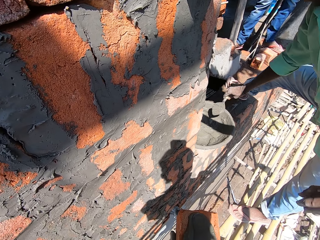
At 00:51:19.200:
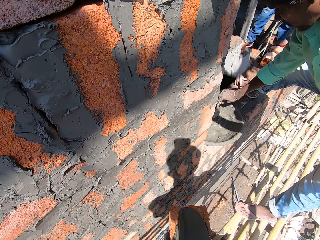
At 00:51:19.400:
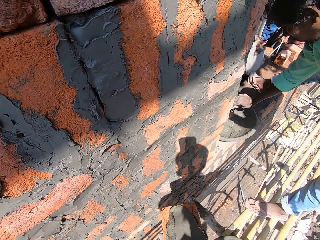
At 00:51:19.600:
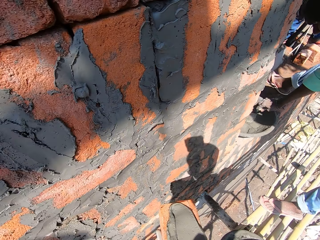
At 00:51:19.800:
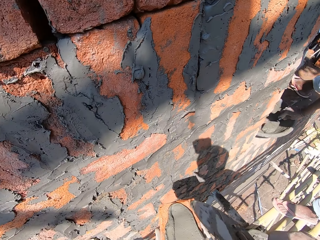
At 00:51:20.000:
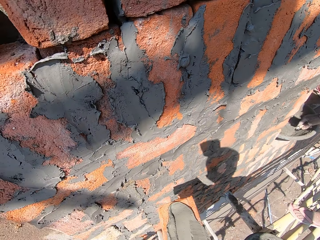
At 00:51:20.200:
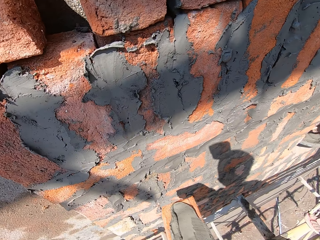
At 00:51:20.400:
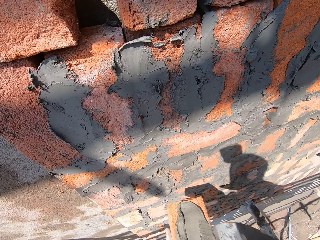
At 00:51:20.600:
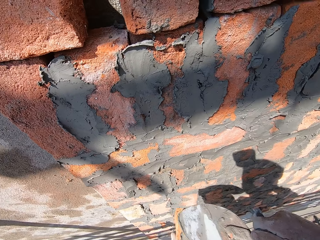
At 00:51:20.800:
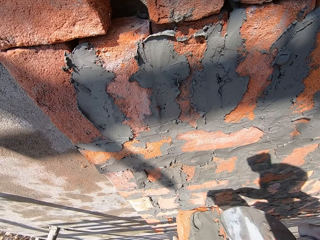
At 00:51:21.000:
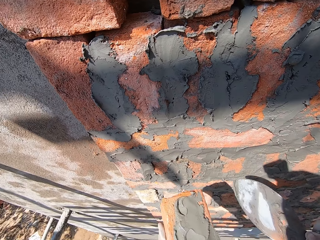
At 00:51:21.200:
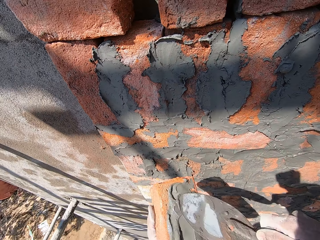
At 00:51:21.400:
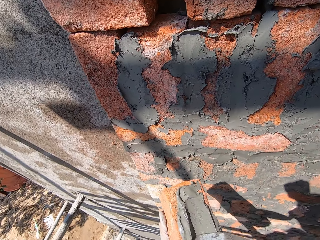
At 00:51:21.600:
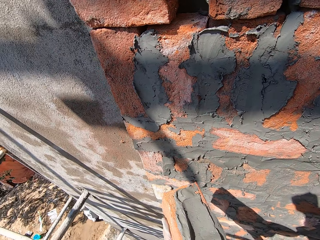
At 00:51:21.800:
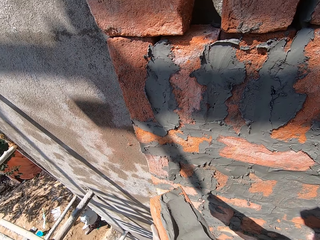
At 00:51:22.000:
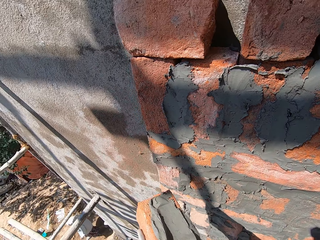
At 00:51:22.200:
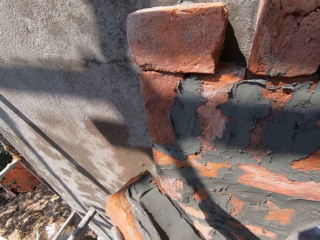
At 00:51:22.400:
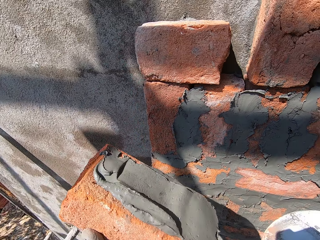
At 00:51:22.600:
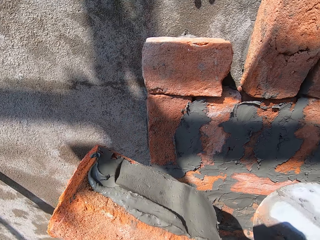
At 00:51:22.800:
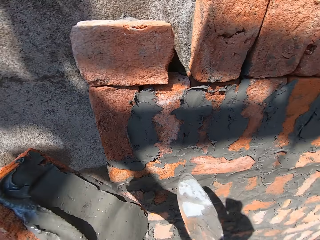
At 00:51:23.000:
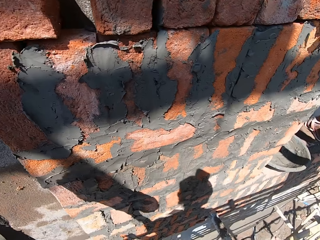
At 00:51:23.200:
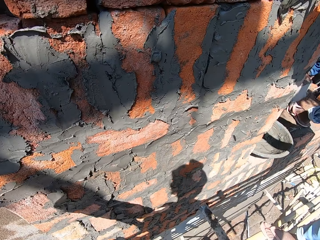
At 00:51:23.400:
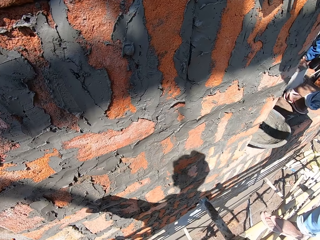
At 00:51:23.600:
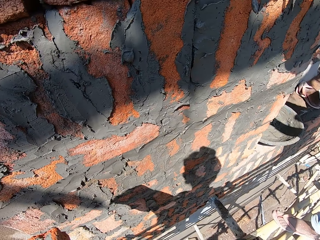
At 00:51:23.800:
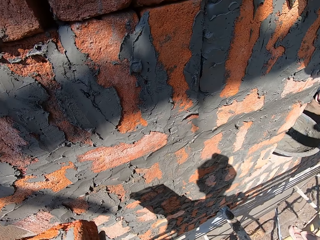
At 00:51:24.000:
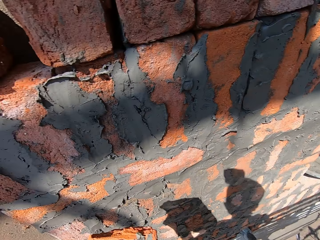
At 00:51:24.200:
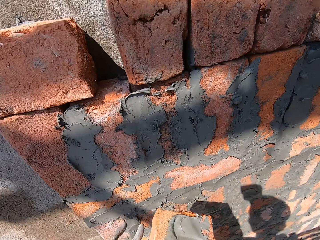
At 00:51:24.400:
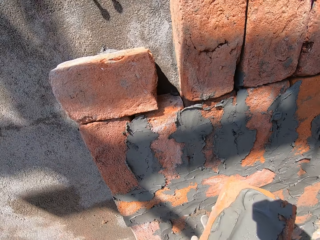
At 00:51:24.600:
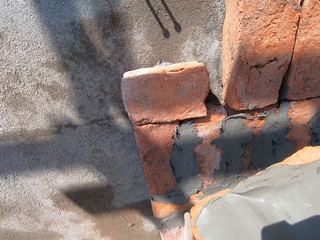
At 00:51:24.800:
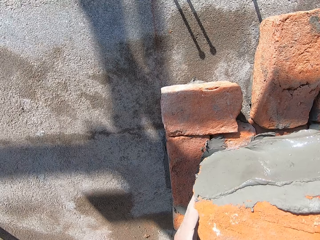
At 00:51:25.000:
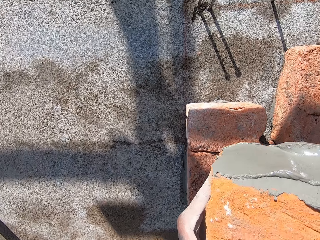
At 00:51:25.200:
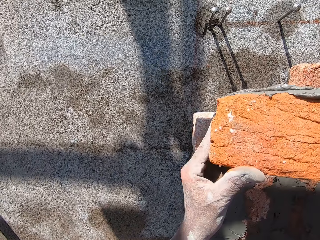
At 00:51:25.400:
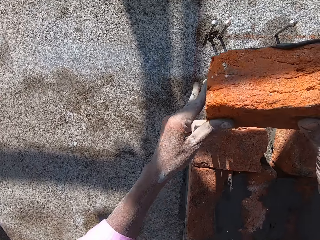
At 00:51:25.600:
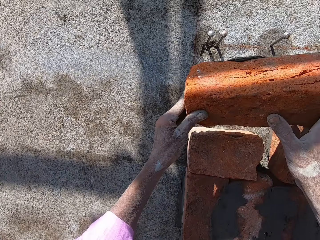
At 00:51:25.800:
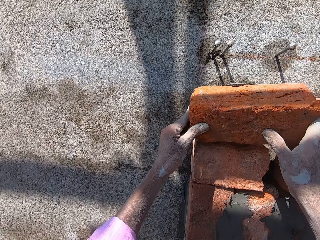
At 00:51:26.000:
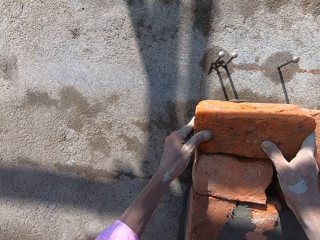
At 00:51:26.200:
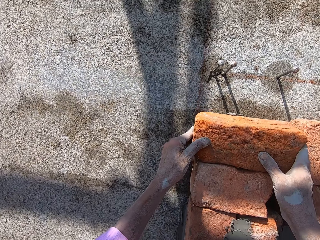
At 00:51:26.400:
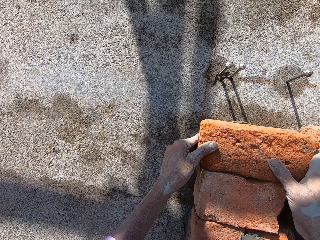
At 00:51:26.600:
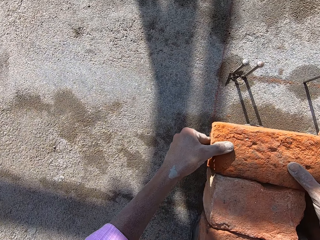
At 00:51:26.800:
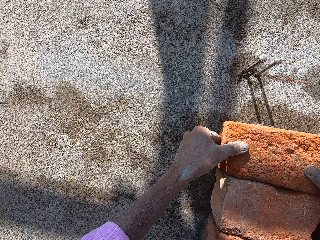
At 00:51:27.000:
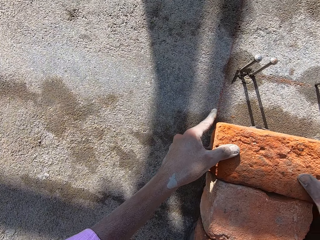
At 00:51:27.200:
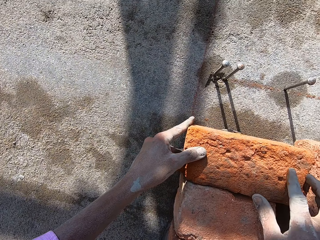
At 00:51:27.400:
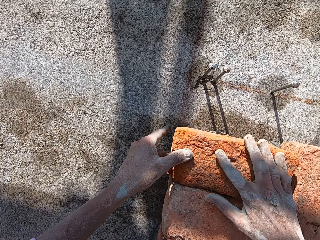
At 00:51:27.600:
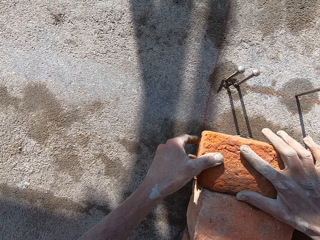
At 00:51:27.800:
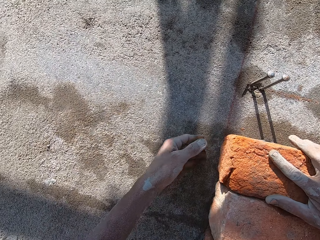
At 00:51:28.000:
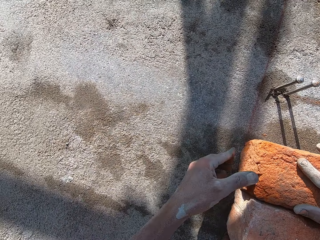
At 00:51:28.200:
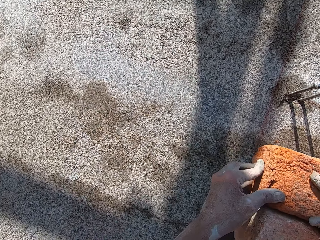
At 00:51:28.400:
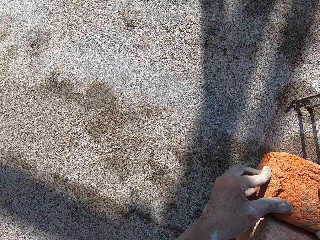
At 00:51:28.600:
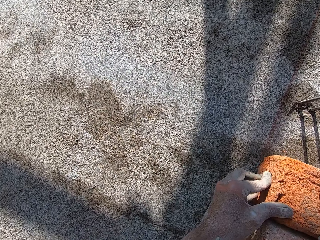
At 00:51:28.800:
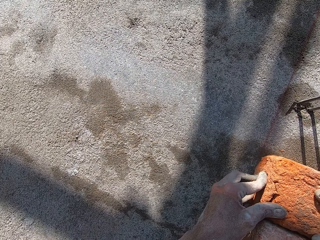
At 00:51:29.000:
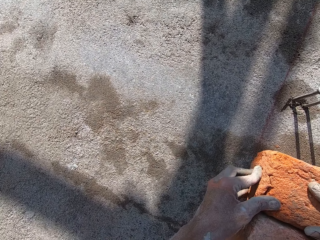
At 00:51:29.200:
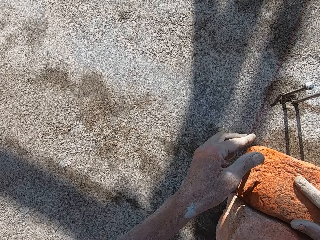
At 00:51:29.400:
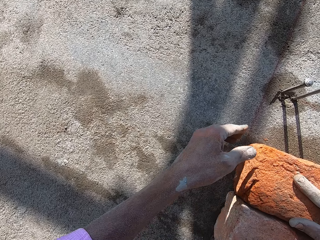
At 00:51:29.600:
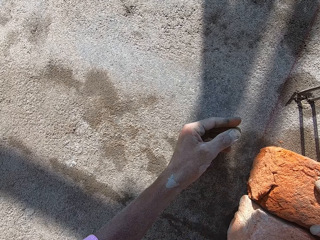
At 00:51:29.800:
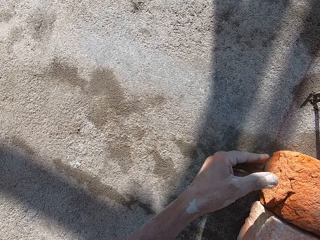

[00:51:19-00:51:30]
The man scoops the mortar from the mortar pan with the hand trowel in his right hand. The camera wearer spreads the mortar on the brick in his left hand with the hand trowel in his right hand. He fits the brick on the wall with both hands.

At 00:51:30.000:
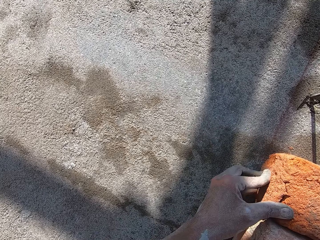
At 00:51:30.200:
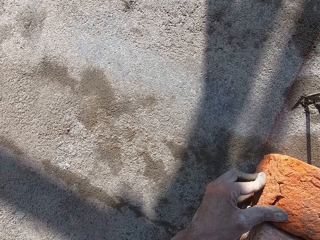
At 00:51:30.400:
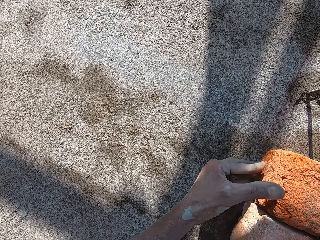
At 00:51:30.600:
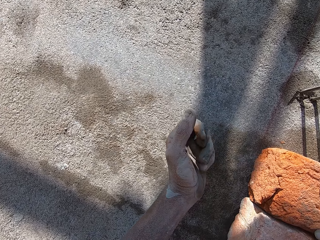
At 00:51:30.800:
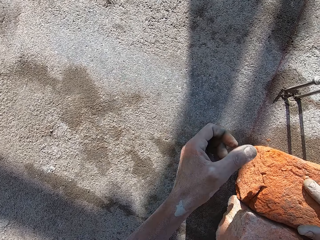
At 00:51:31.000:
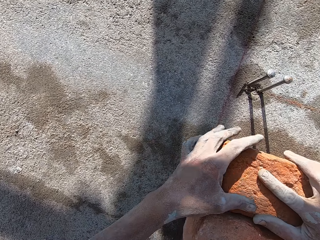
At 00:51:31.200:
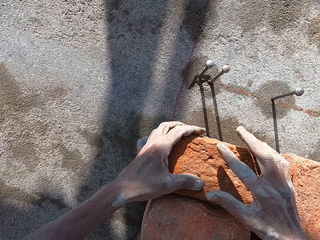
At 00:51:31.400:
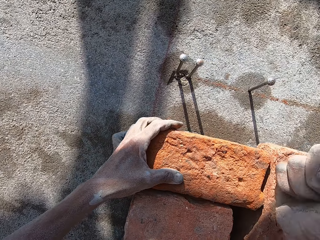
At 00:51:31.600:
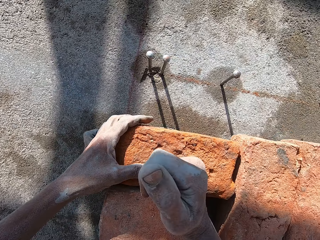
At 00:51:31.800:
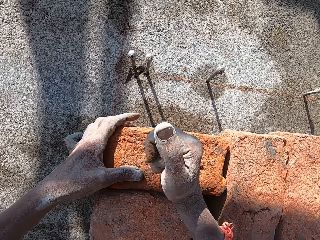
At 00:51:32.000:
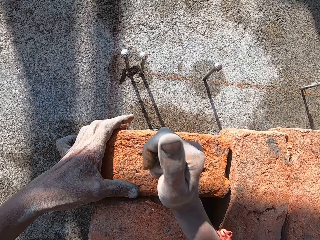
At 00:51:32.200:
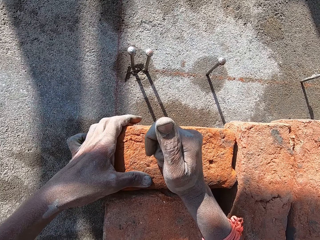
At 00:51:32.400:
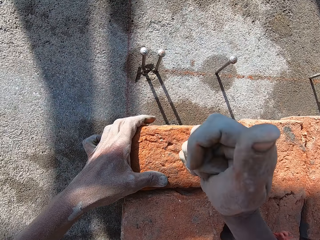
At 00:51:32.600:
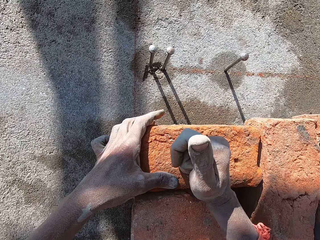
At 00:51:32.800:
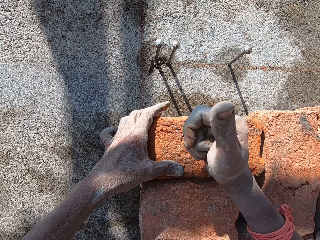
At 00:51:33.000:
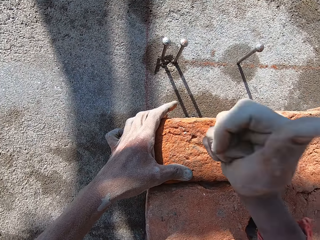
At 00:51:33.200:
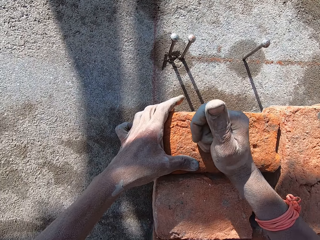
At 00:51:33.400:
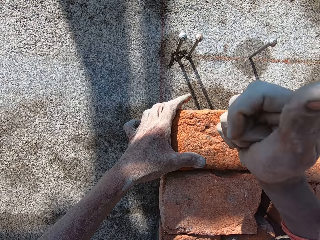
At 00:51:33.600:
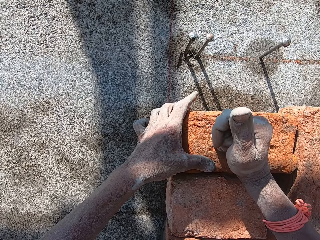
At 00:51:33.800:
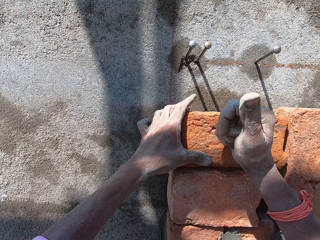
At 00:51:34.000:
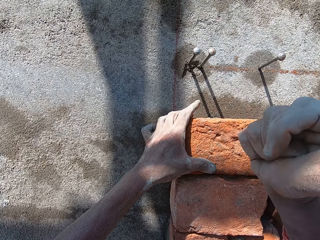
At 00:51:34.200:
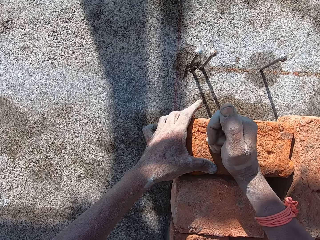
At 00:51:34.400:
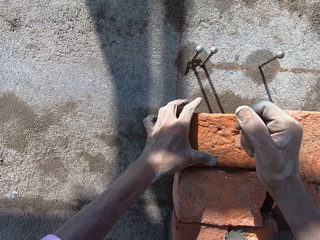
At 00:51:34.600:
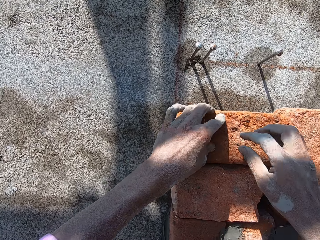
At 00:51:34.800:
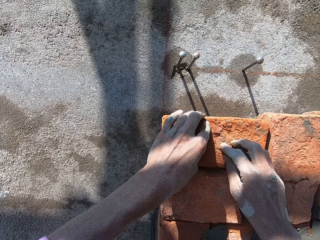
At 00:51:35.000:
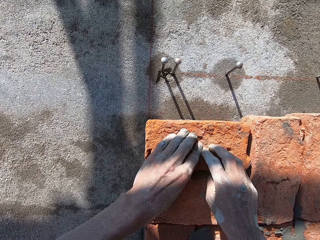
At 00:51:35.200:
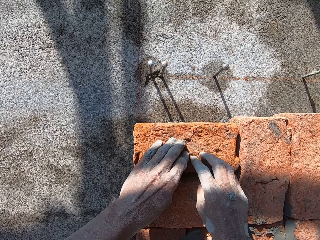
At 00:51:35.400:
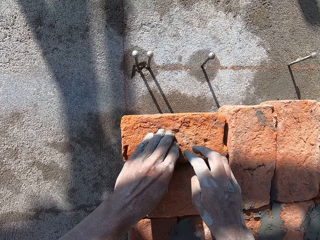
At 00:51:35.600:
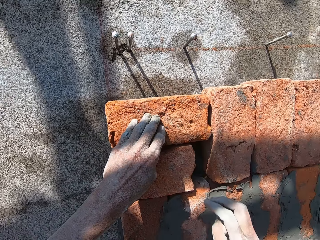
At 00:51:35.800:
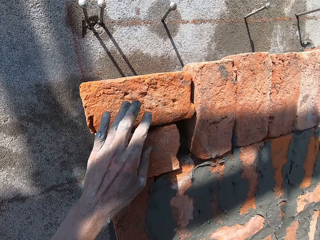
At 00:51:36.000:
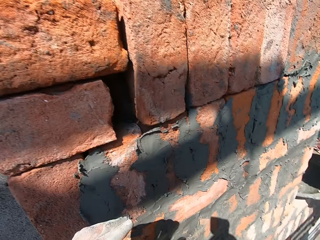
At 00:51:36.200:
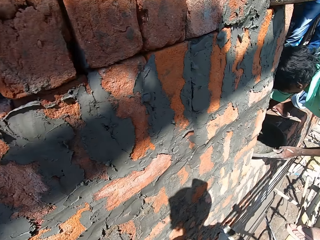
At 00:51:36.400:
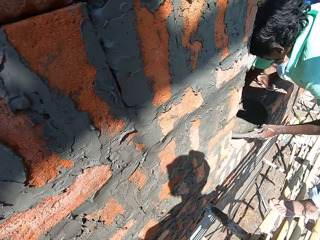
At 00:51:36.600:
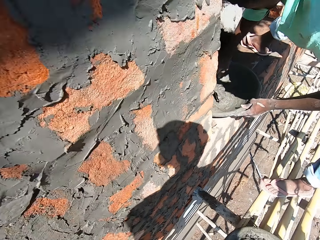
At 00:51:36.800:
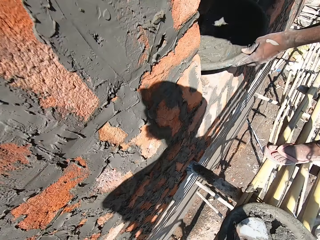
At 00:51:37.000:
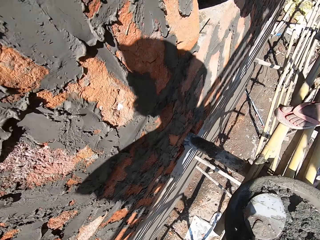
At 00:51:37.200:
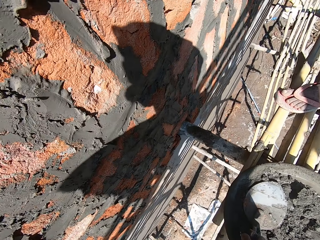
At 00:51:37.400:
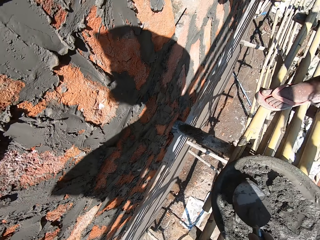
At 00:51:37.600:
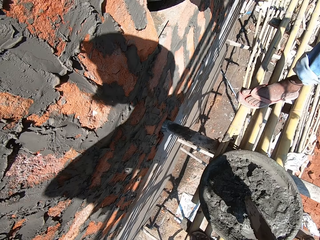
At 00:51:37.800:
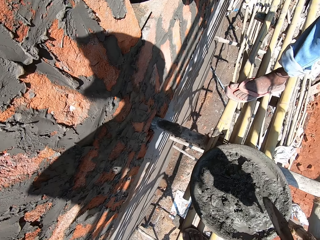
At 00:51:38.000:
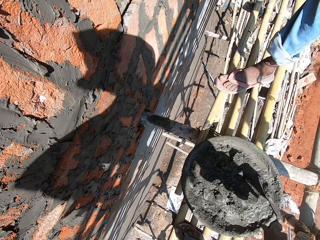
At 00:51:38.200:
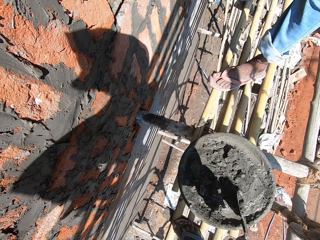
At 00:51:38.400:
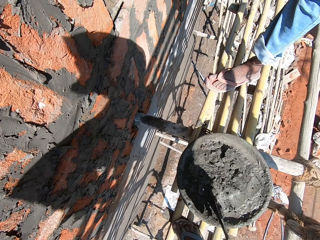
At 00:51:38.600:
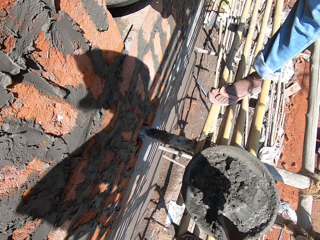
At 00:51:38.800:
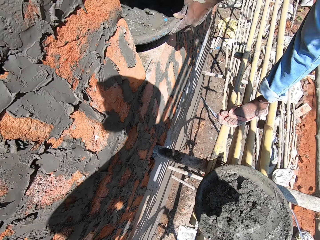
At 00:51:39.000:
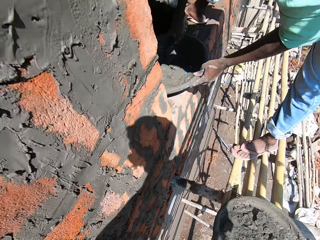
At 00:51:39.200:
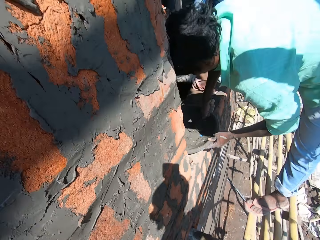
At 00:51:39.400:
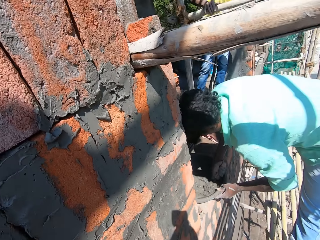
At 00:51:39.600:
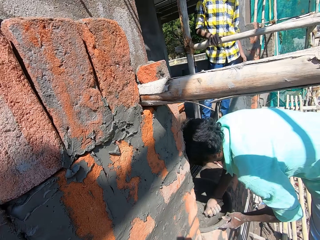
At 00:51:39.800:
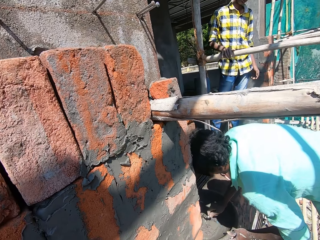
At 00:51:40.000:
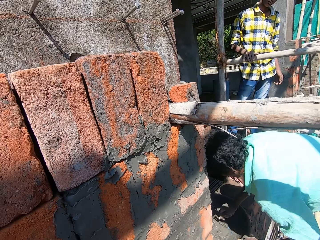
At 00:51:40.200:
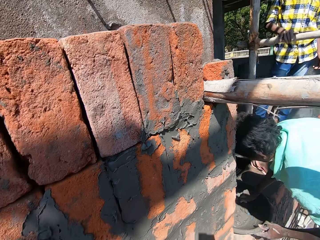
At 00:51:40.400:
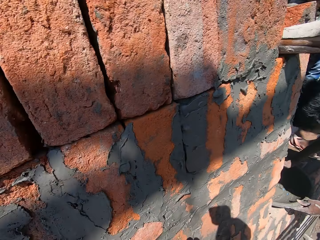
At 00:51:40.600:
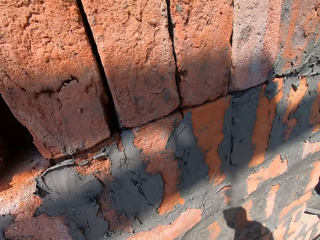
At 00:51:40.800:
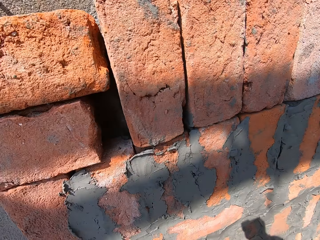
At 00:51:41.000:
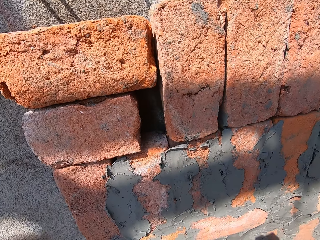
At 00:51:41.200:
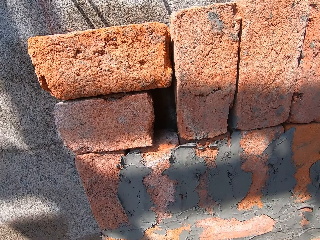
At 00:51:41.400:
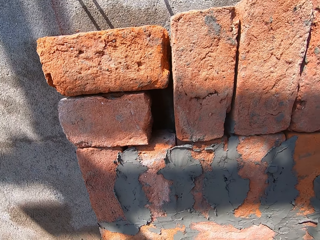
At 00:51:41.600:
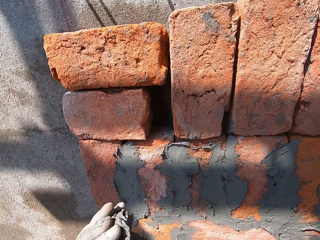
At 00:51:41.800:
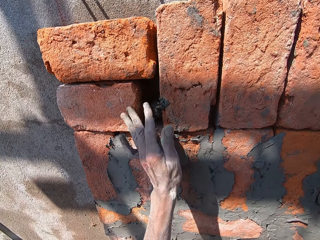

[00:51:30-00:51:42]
The camera wearer hits the brick on the wall with his right hand. He presses the brick onto the wall. The man holds the mortar pan on the ground with his left hand. The camera wearer picks up the hand trowel from the mortar pan on the scaffolding with his right hand. He scoops the wet mortar from the mortar pan on the scaffolding with the hand trowel in his right hand. The man scoops the mortar from the mortar pan with the hand trowel in his right hand.
